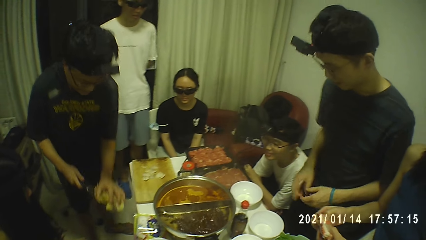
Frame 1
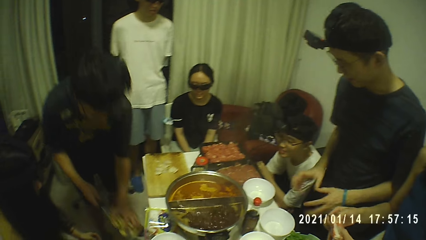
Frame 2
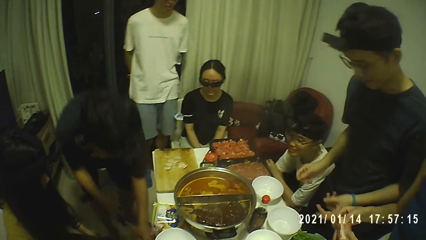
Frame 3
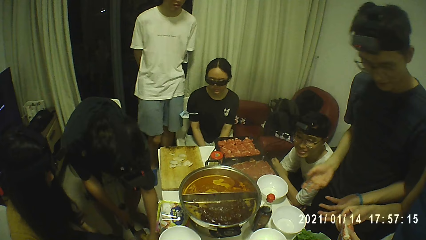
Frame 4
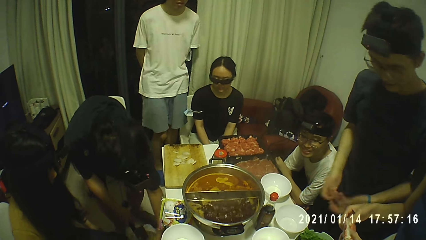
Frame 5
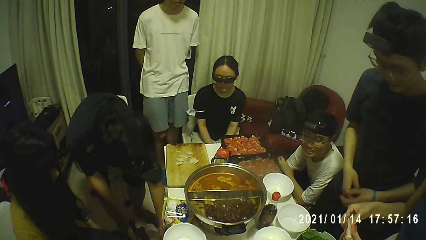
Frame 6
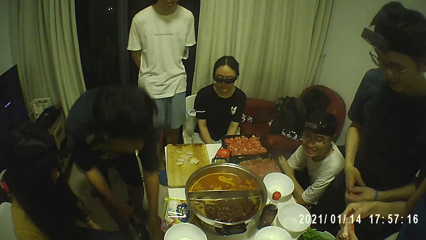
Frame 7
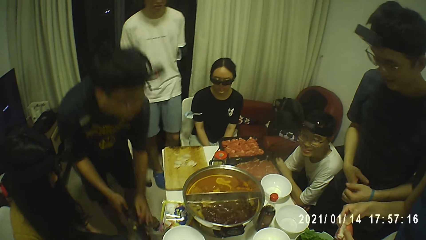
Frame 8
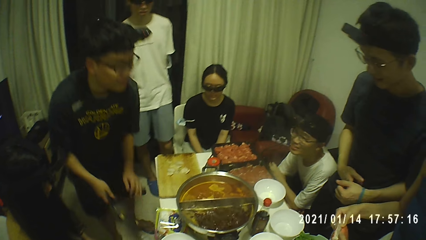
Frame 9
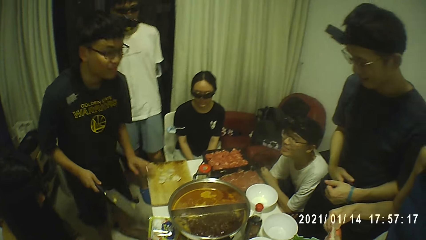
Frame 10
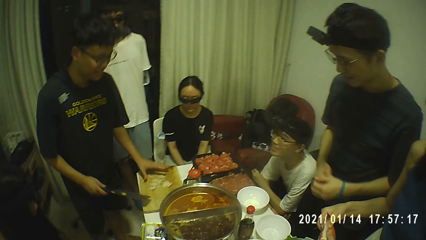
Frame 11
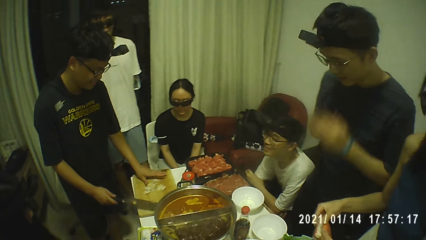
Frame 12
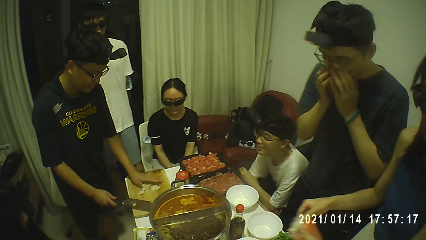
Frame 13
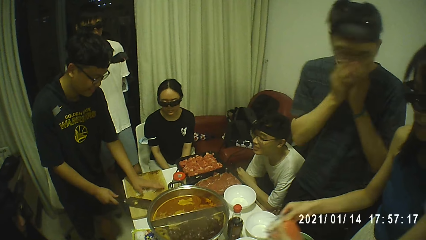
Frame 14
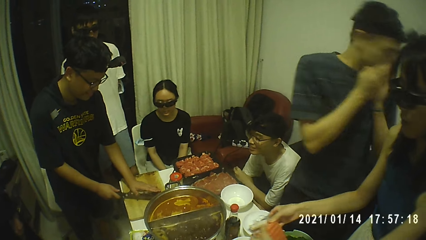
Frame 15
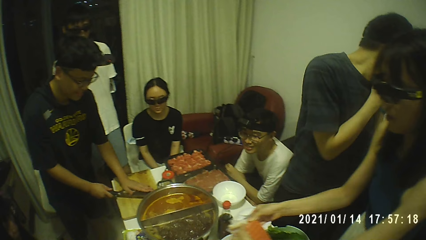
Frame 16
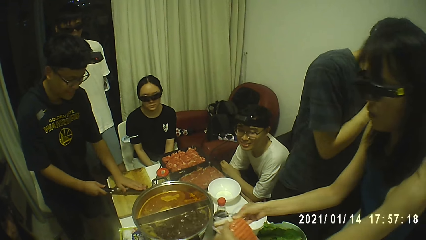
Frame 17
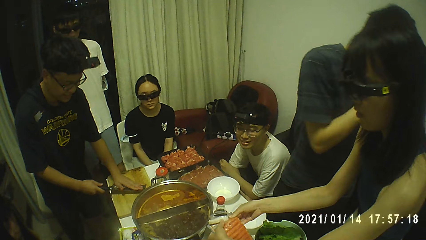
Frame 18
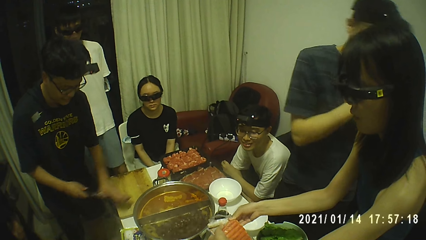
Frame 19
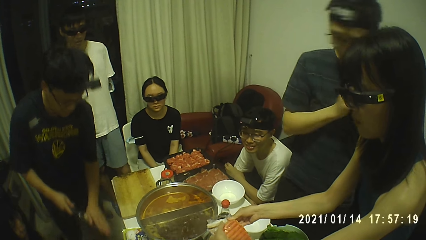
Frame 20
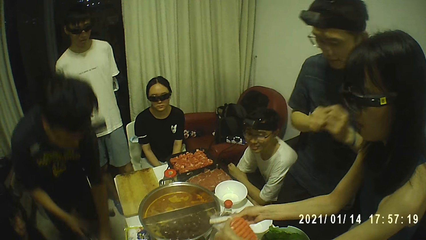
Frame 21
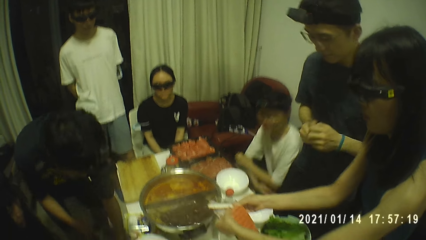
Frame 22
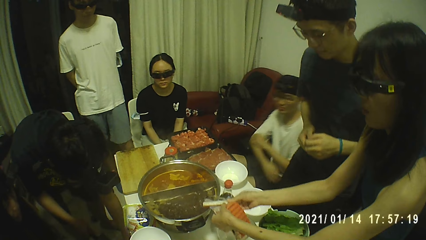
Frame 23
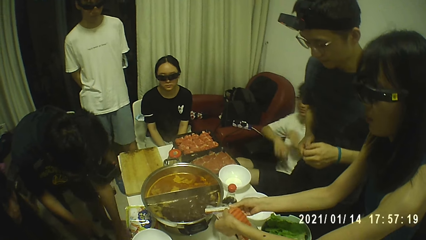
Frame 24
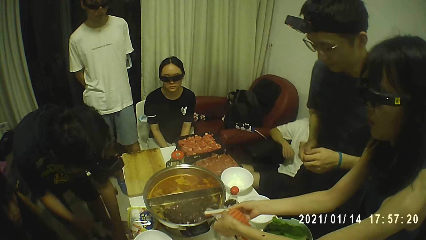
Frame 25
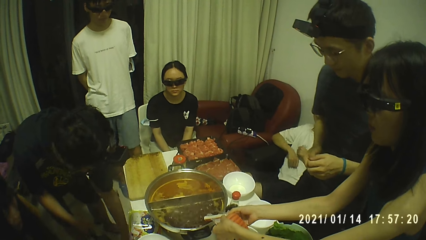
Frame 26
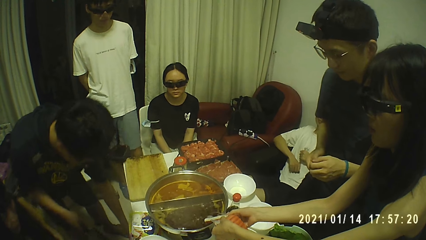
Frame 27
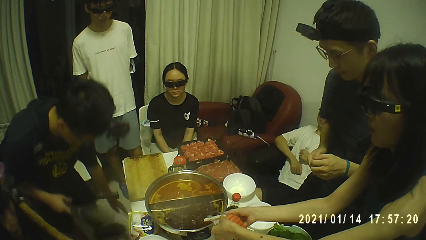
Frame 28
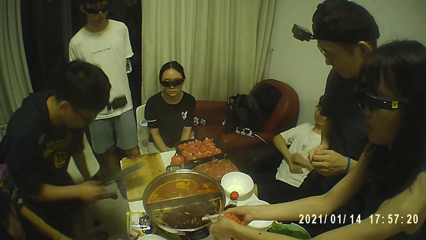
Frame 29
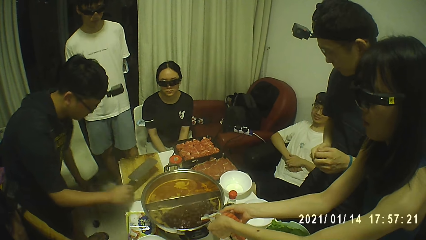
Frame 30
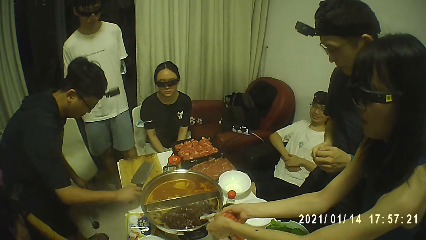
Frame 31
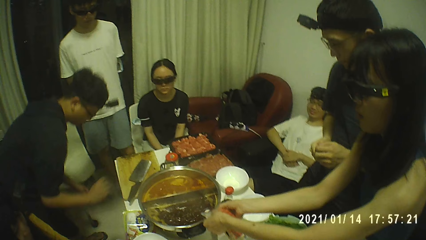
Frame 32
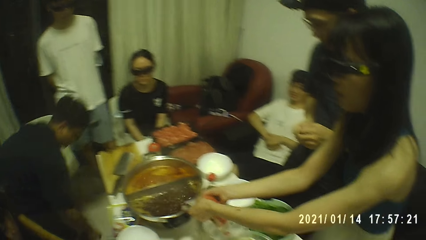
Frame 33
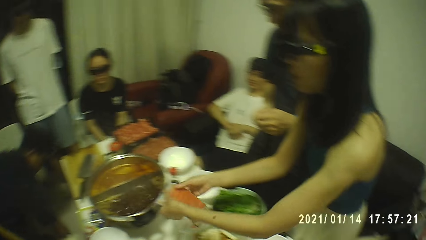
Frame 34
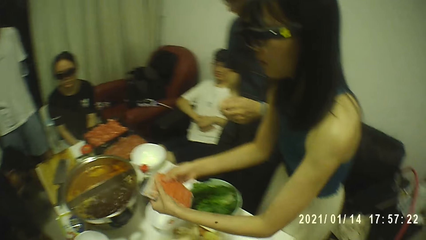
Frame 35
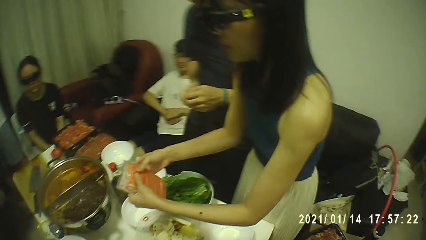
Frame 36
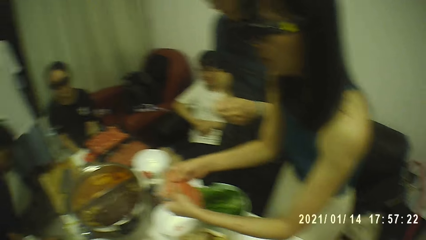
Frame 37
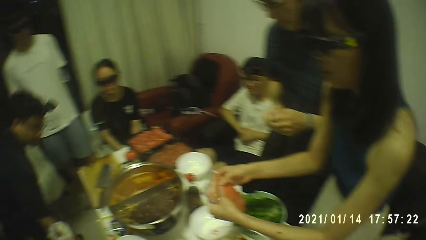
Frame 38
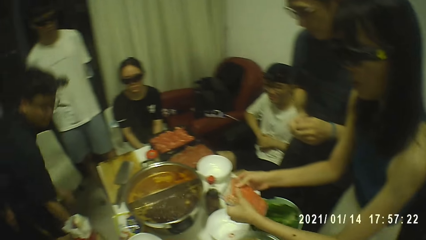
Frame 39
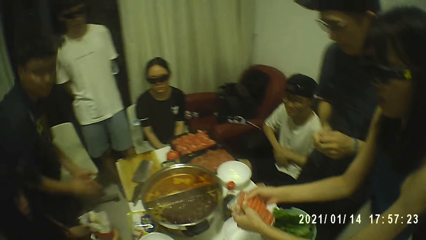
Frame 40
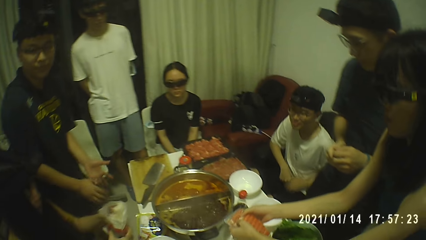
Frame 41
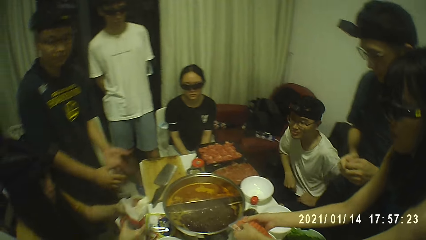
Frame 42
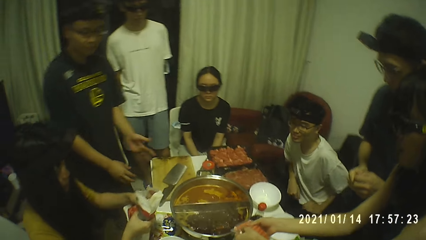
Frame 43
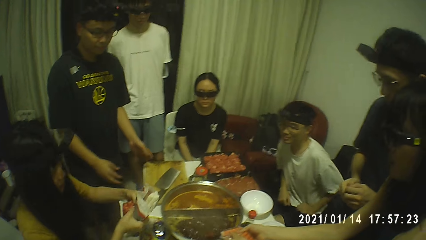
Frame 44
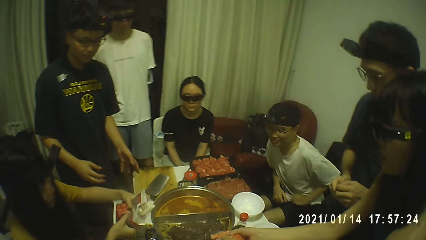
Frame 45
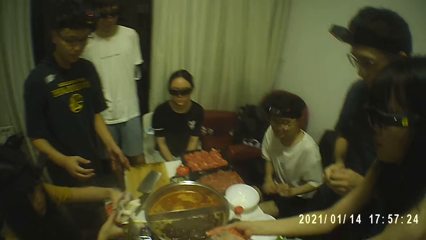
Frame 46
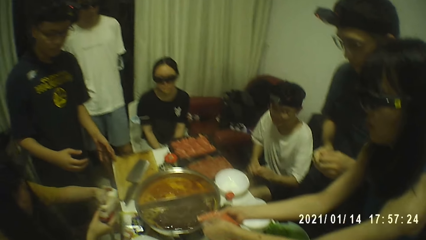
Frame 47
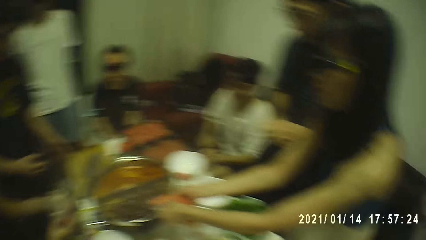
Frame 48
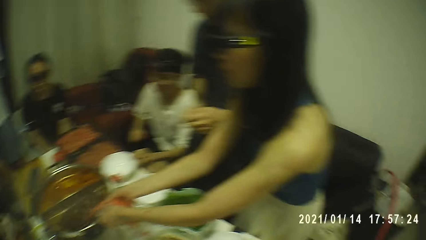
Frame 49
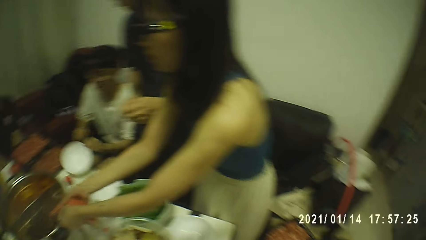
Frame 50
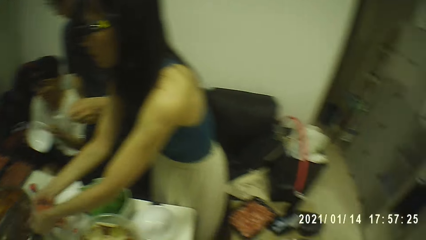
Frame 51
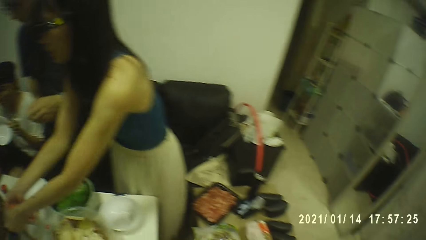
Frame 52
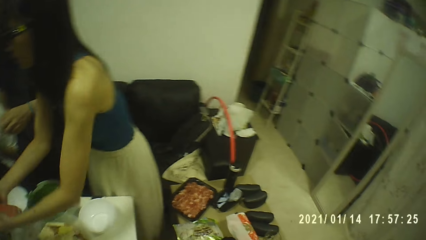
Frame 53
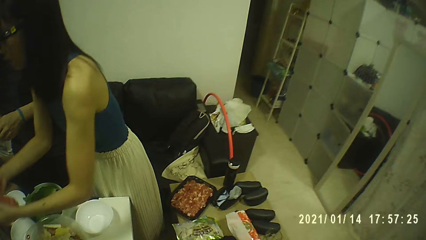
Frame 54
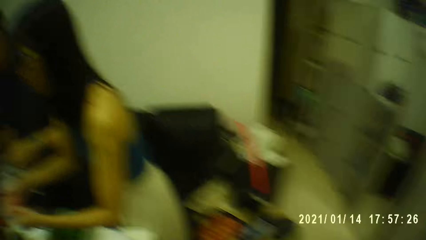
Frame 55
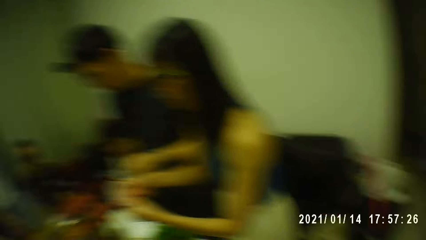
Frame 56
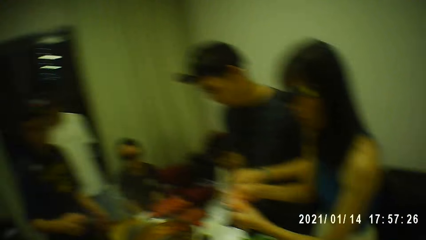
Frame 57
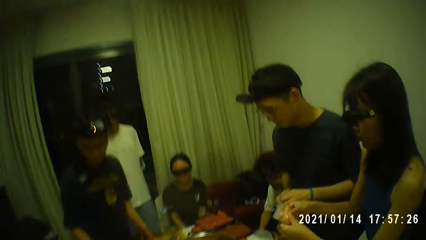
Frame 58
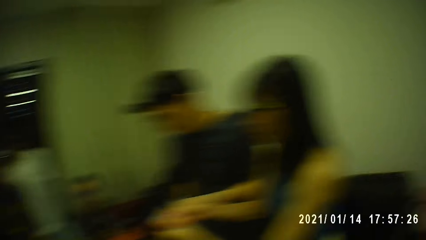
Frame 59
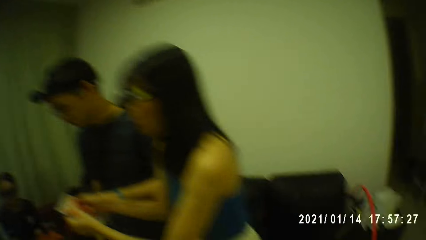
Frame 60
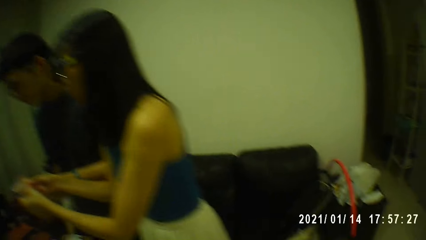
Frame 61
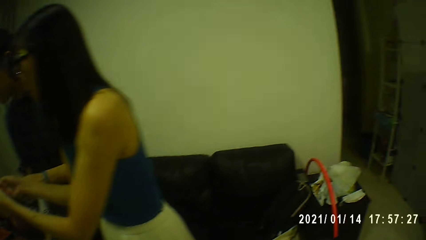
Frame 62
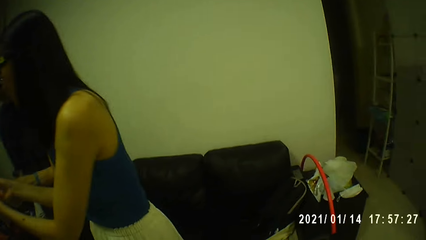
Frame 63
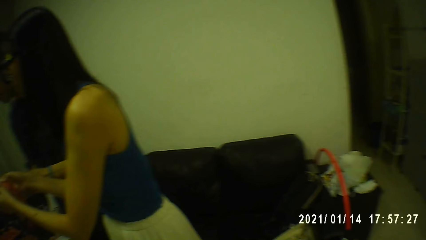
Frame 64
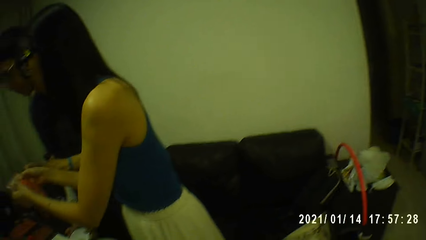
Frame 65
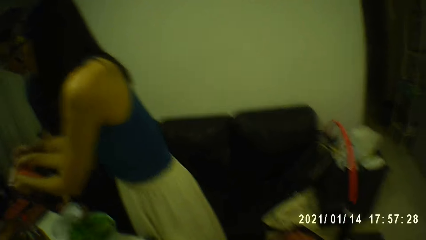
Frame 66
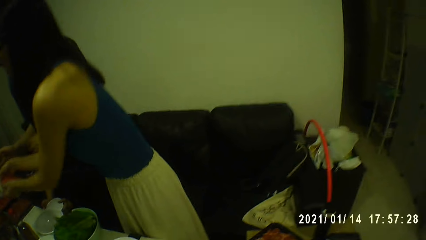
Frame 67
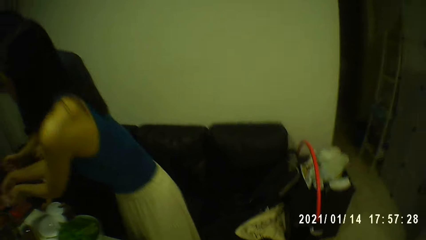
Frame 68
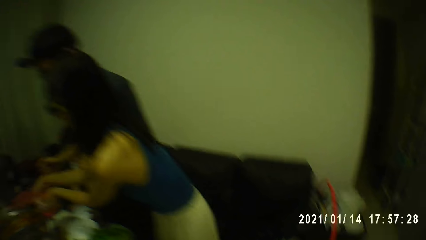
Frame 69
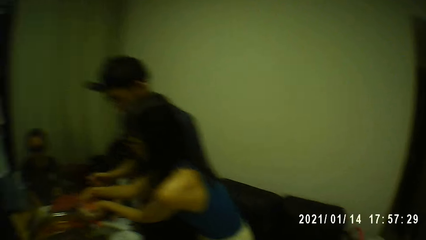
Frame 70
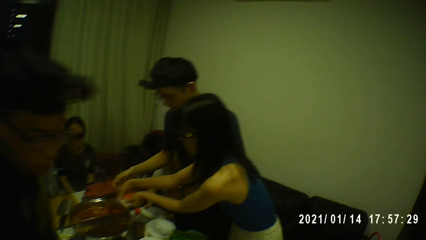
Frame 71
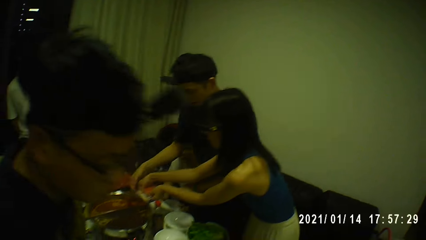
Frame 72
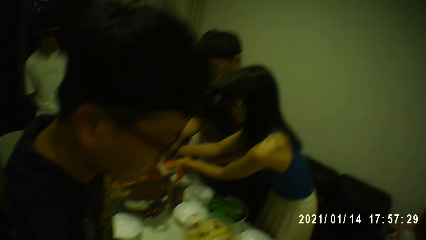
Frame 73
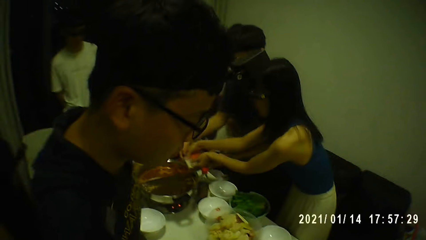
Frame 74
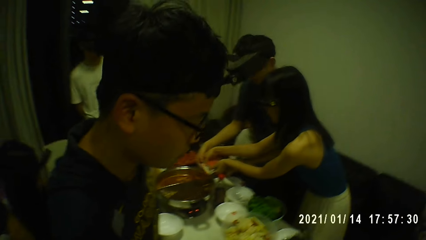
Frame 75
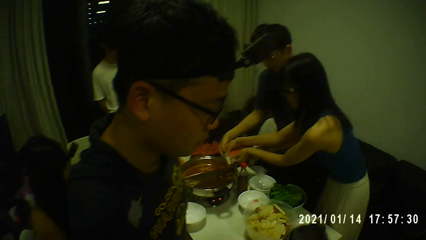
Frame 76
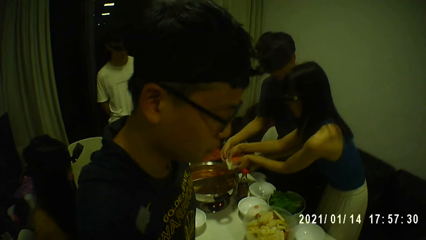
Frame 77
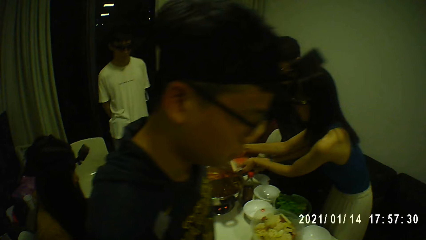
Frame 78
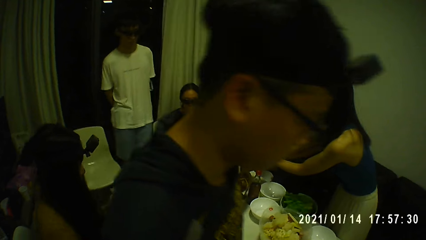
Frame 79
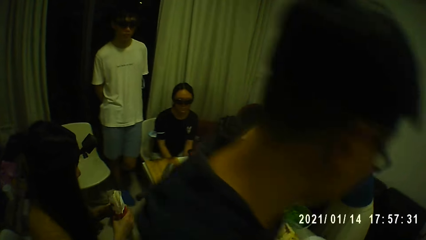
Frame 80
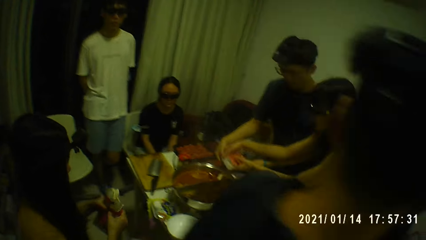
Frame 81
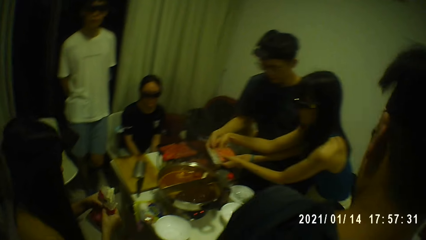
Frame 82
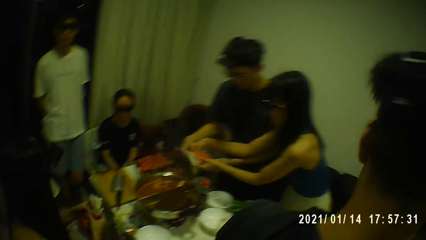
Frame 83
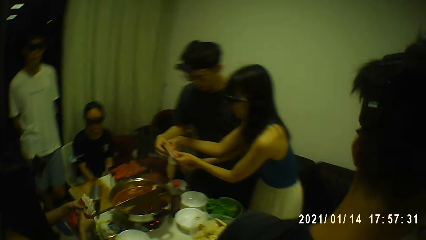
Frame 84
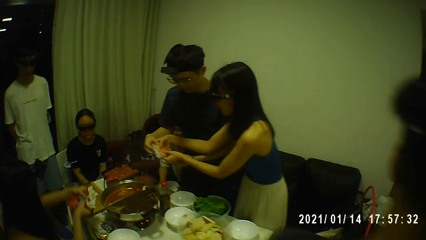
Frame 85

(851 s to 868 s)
The man drops the potato peels on the floor with the chopper in his right hand. The camera wearer looks around. The man packs the potato peels from the chopping board with the chopper in his right hand. The man drops the potato peels on the floor with the chopper in his right hand. A woman pours the hotdogs into a pot on the table from the pack in both hands. The man drops the chopper on the chopping board with his right hand. The camera wearer talks to a man. Another woman holds a pack of chips with both hands. Another man picks up a soup bowl from the table with his left hand. The camera wearer looks around. The first woman passes the pack of hotdogs to another man with both hands.
